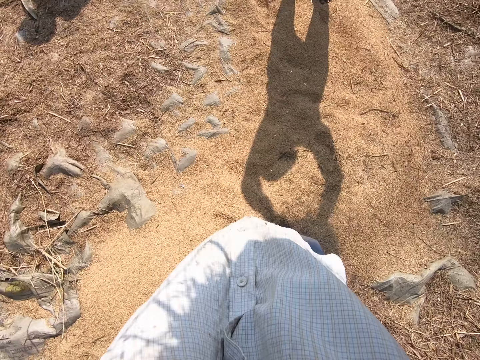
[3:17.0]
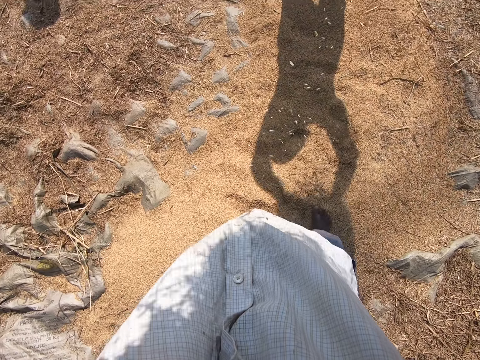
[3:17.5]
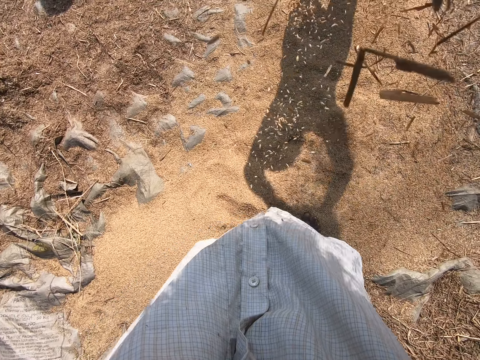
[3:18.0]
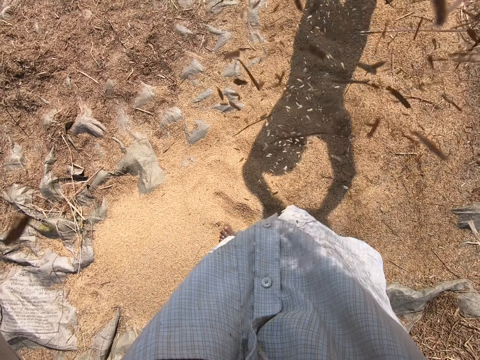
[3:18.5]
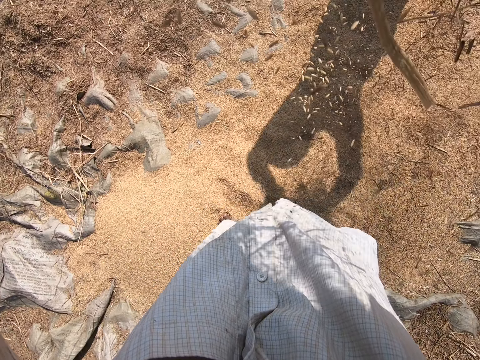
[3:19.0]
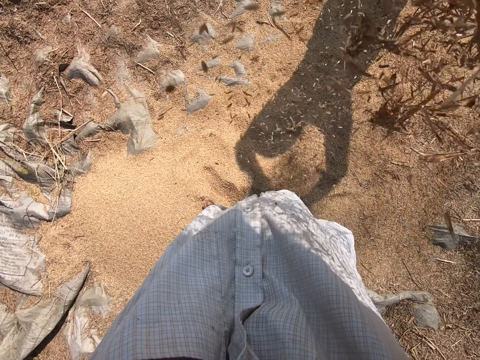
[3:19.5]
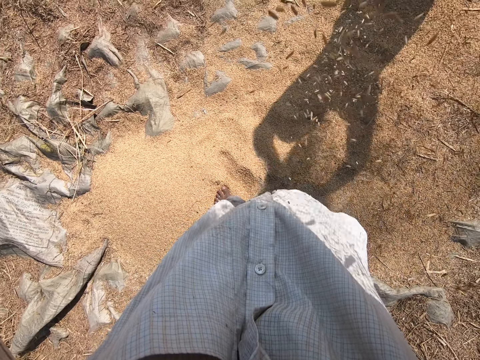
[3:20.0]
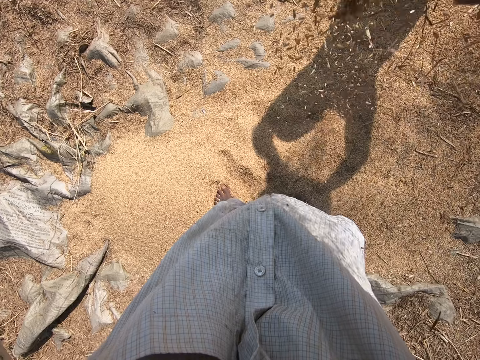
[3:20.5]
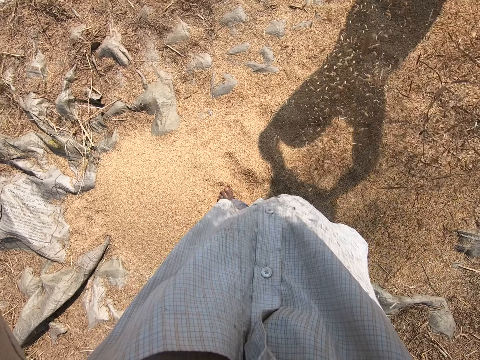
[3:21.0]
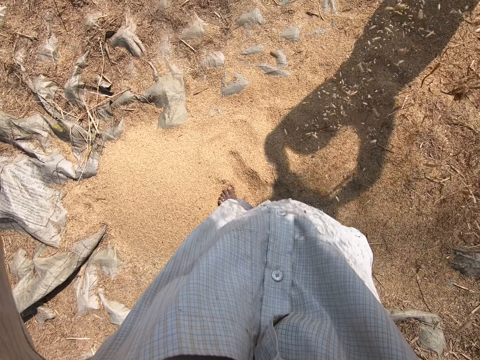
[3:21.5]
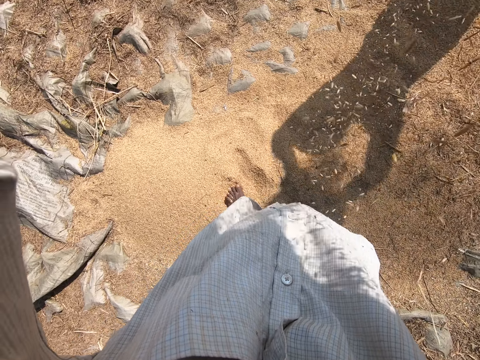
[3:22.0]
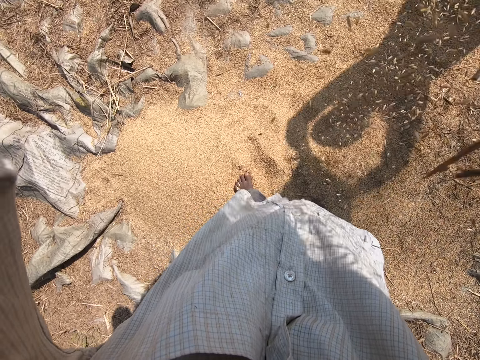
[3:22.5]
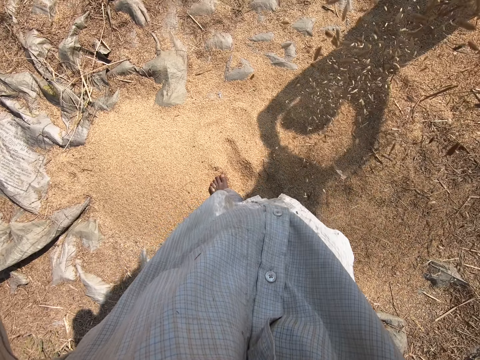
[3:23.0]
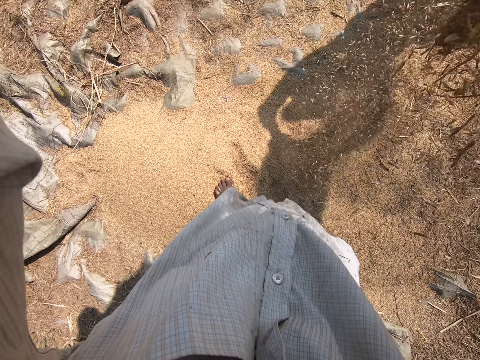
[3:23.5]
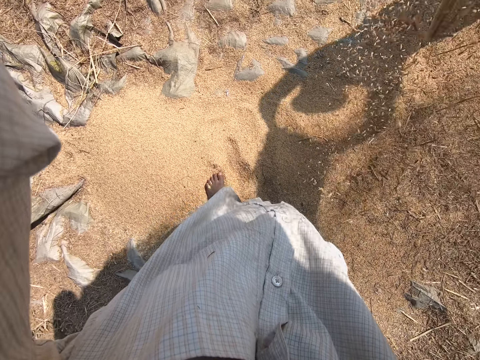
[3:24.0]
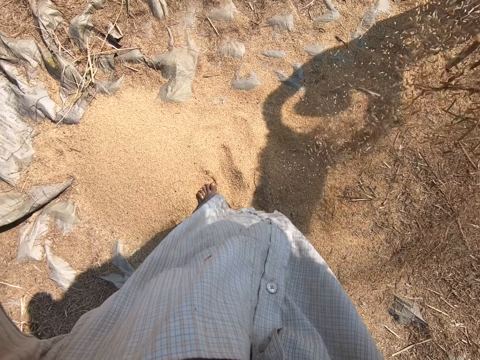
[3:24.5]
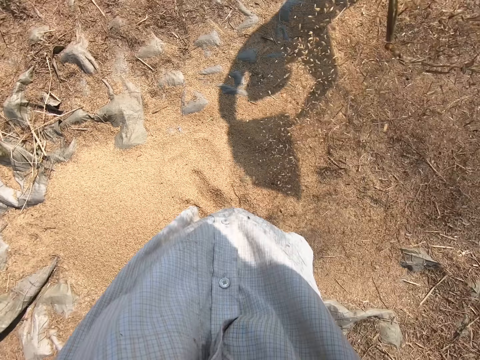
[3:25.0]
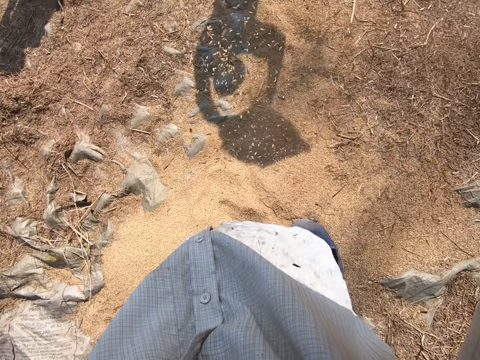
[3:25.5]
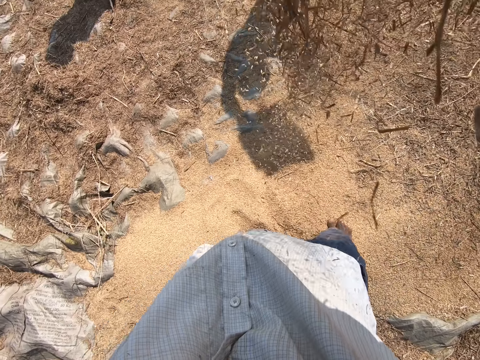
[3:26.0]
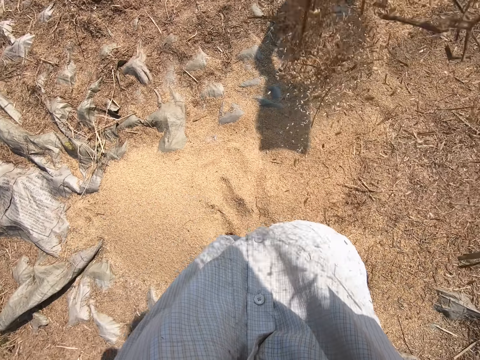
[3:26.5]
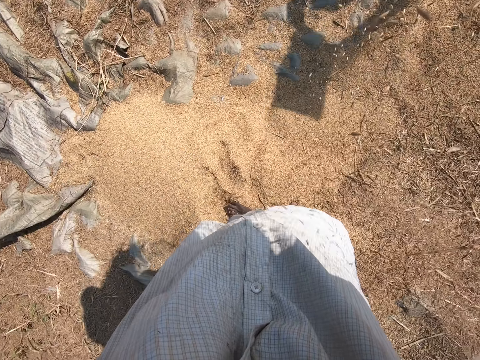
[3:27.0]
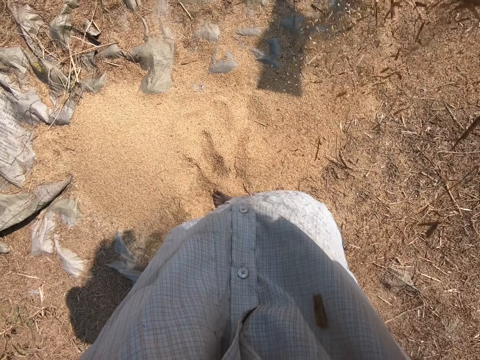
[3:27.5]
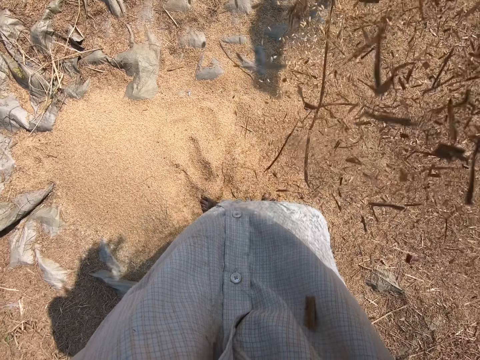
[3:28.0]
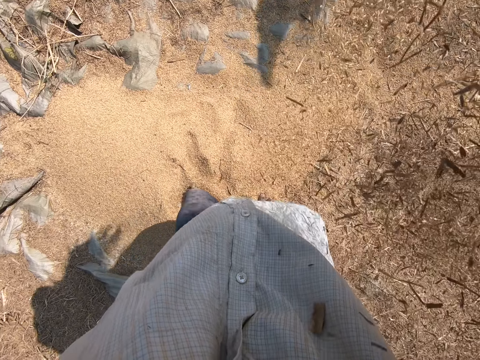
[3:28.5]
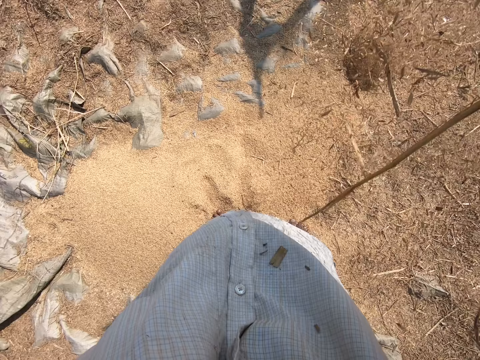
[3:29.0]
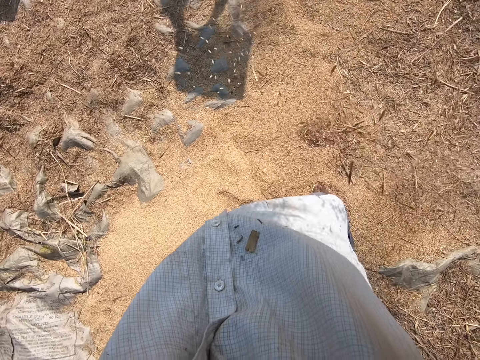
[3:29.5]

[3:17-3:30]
The camera wearer winnows the sesame with a winnowing tray. They pour the sheaves. They talk.

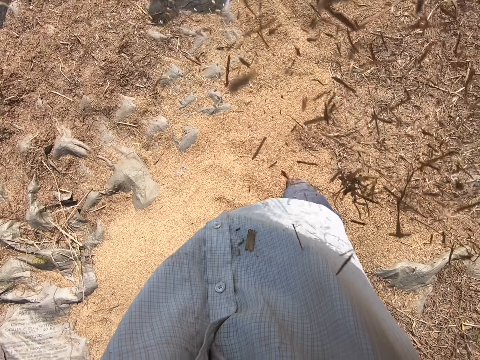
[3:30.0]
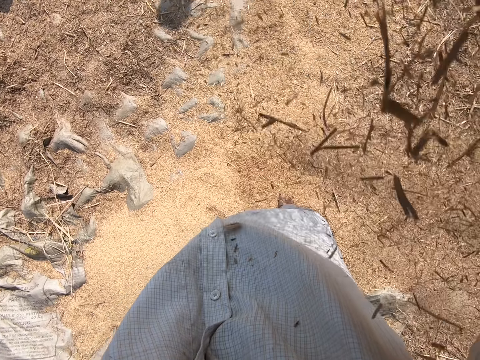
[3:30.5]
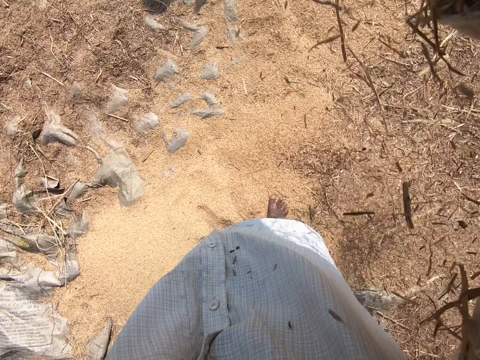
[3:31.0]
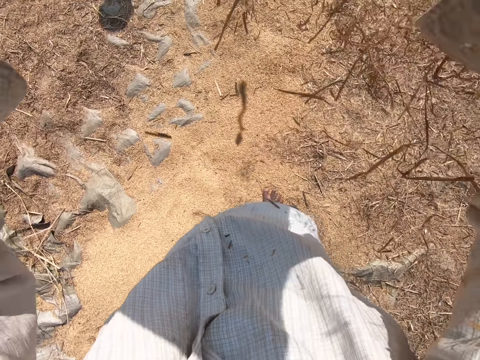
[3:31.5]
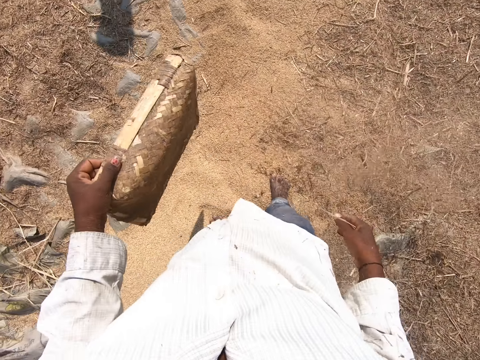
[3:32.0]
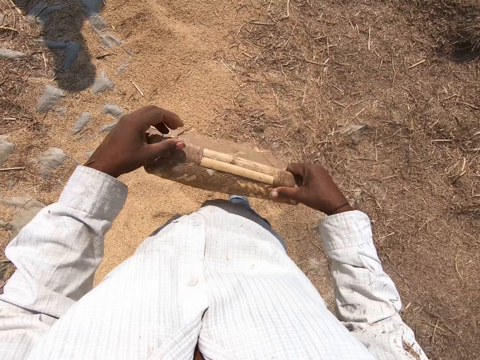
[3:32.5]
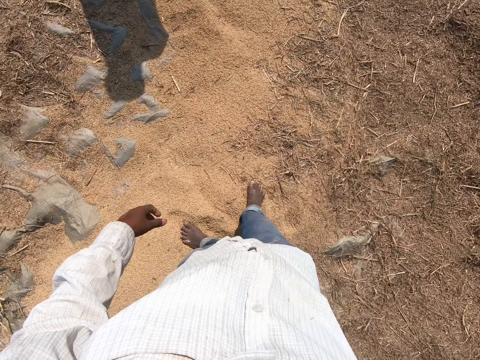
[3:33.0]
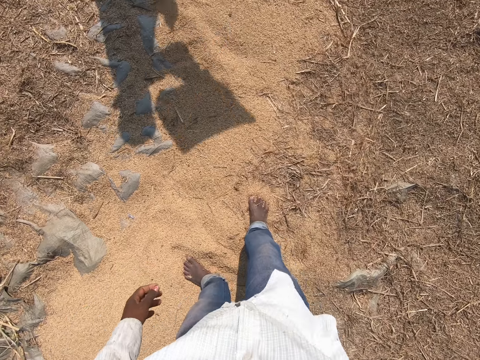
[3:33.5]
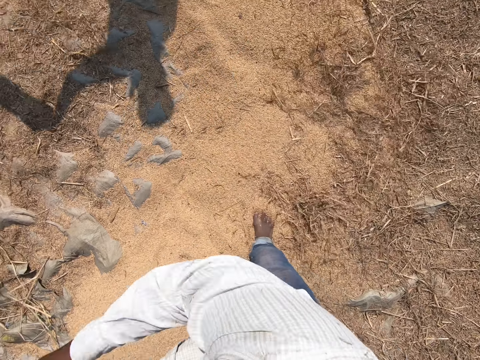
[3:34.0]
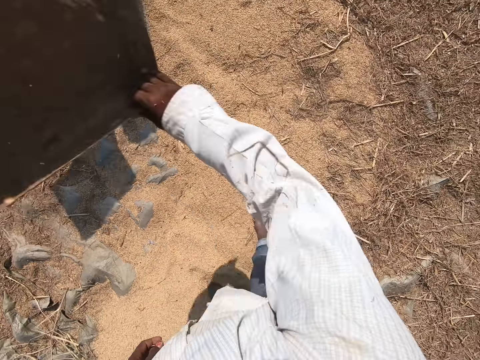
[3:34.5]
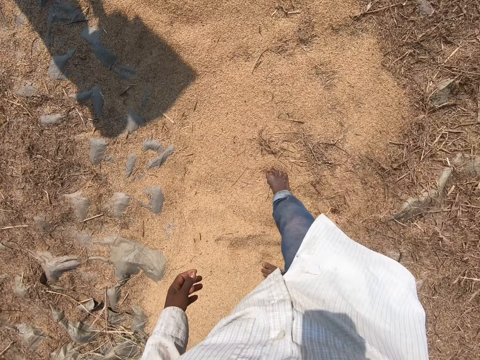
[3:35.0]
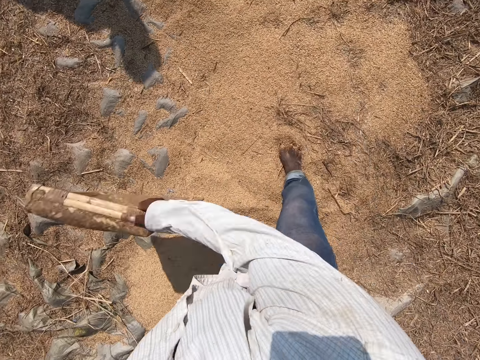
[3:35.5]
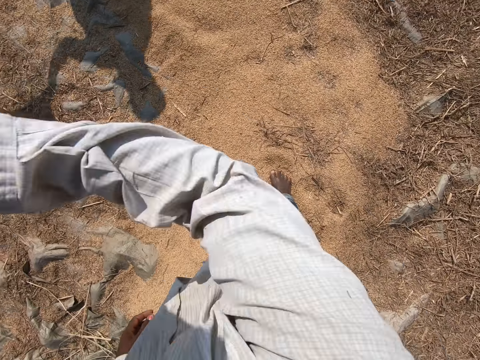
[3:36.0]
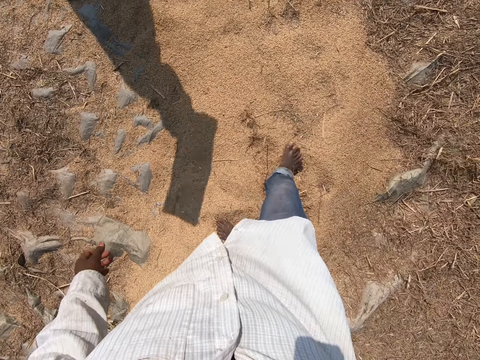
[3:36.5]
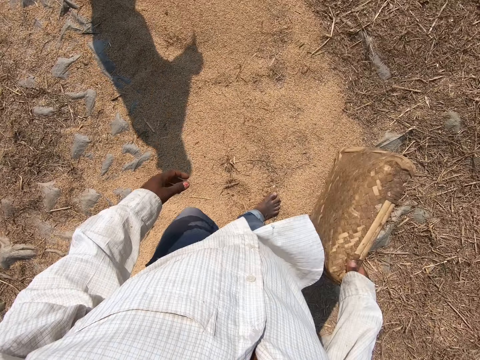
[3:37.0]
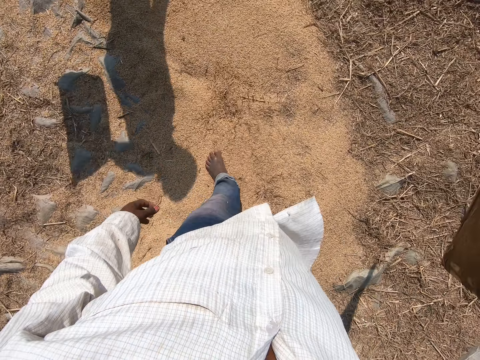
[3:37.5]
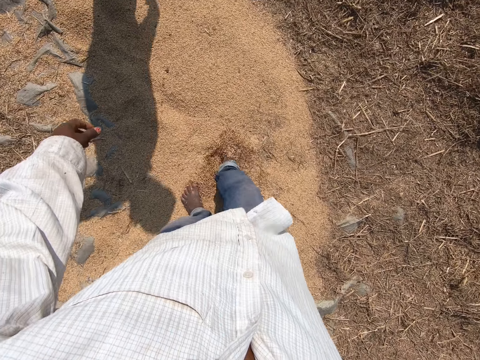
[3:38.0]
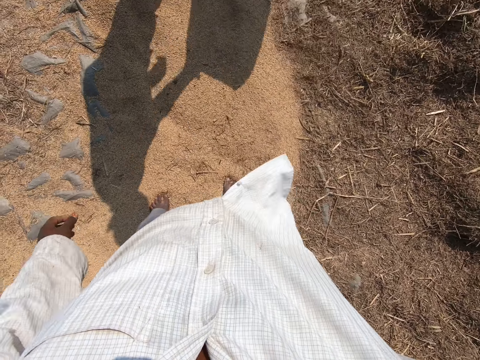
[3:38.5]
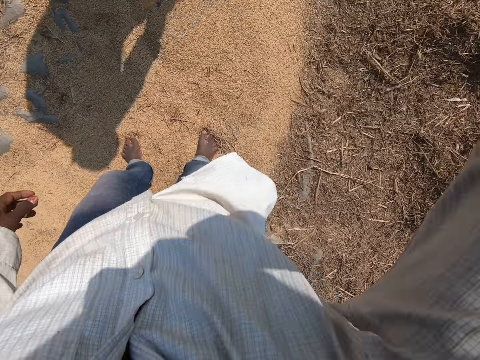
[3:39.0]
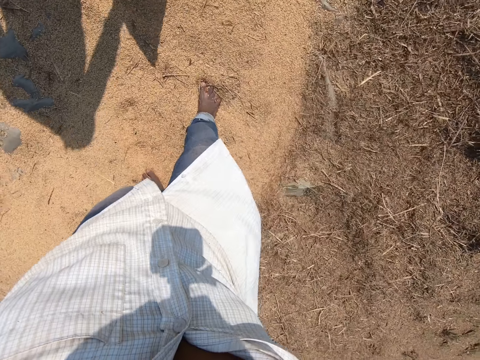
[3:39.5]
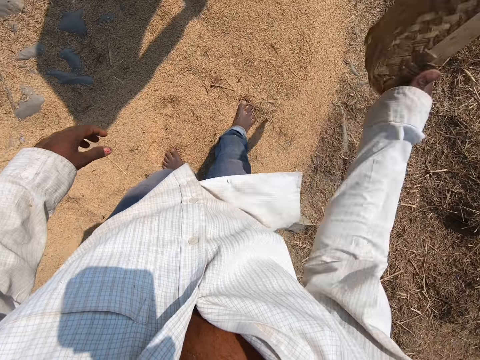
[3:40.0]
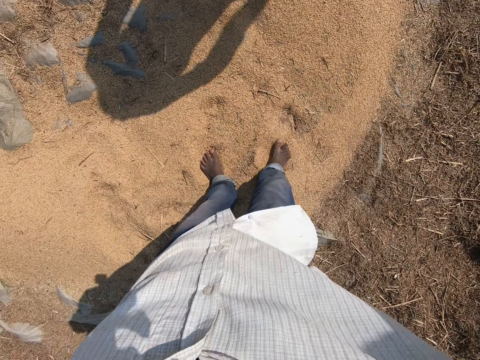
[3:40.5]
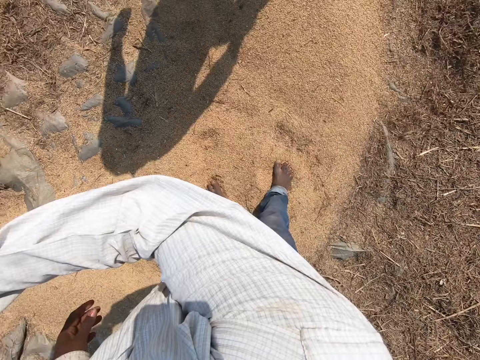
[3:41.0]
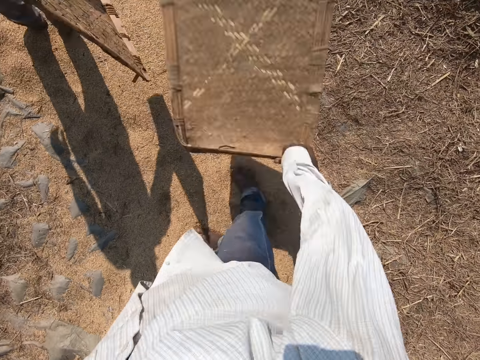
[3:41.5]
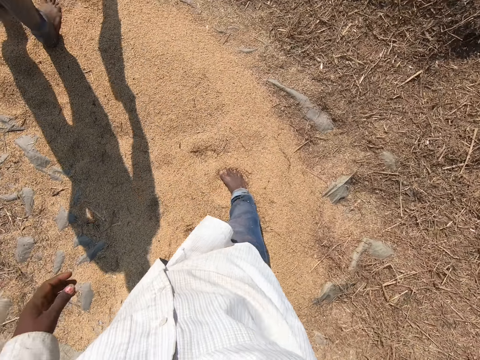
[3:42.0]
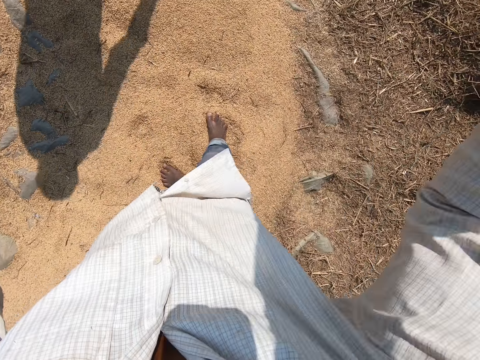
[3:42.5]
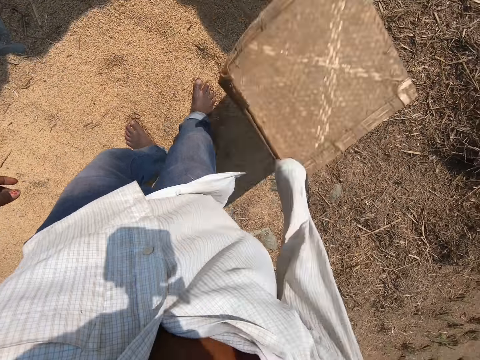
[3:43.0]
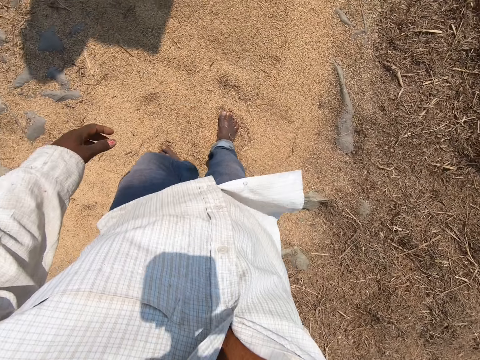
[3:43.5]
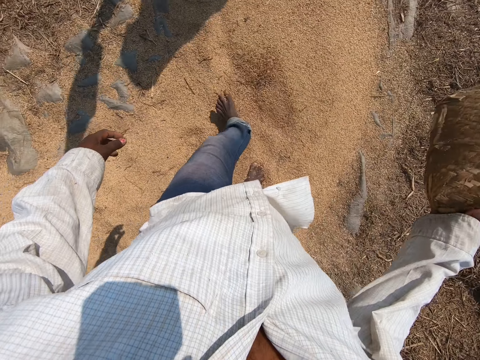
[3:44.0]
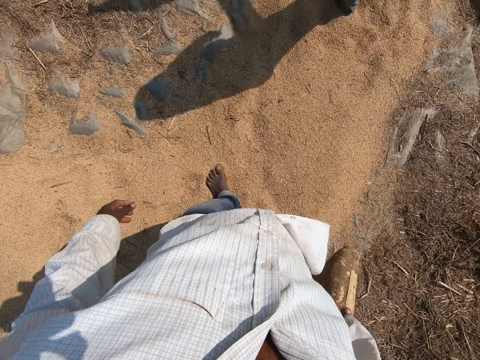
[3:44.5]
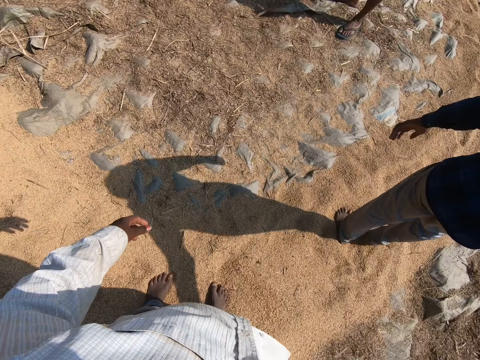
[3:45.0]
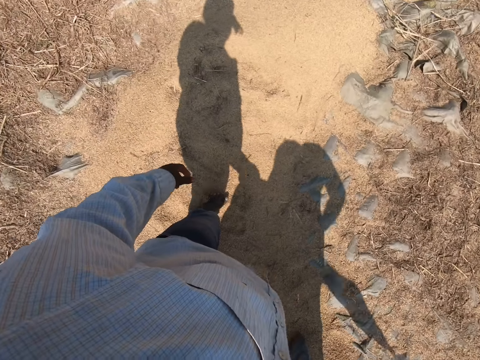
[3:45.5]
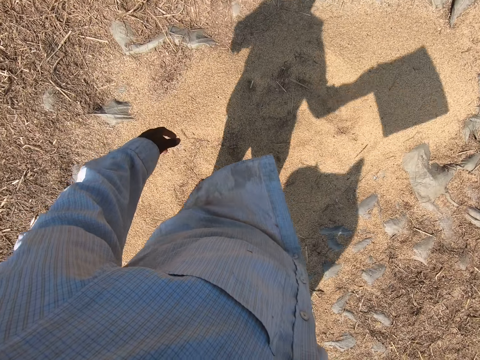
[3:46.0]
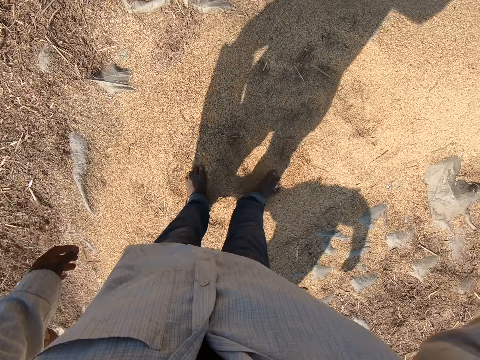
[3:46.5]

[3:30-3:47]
The camera wearer lowers the tray. He switches the tray to the other hand. He winnows the sesame with the winnowing tray. He waves the tray in the air. He walks on the sesame. He winnows the sesame with the winnowing tray. He spreads the sesame with his leg. A man stands on the sesame. The camera wearer turns around.
